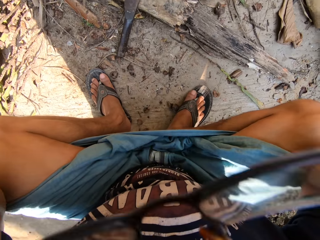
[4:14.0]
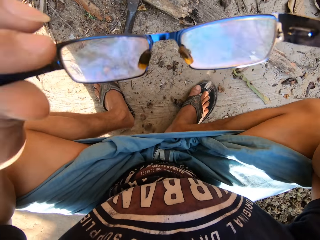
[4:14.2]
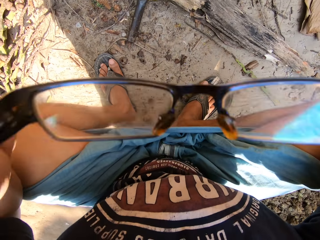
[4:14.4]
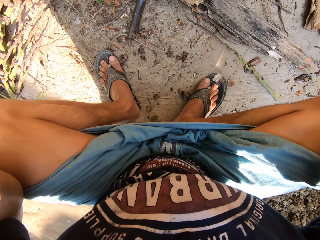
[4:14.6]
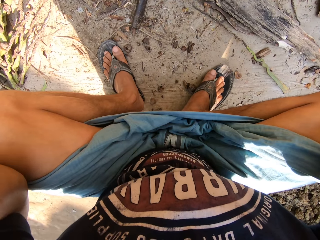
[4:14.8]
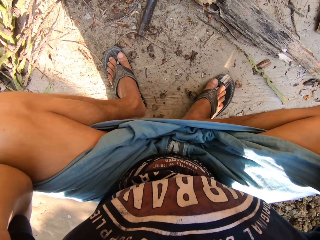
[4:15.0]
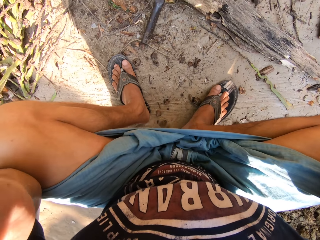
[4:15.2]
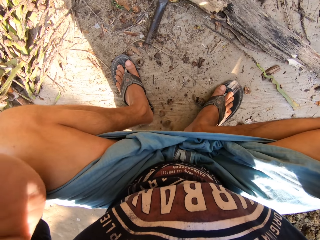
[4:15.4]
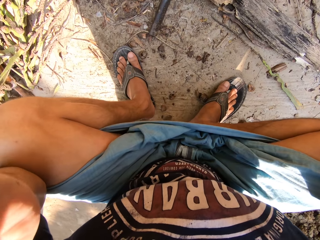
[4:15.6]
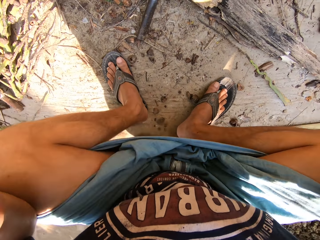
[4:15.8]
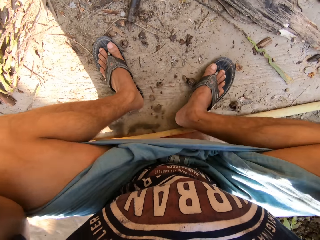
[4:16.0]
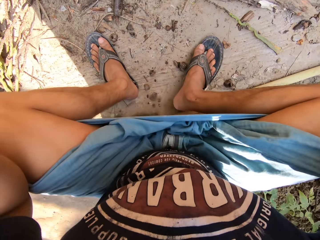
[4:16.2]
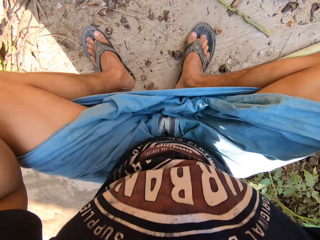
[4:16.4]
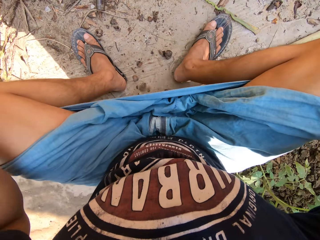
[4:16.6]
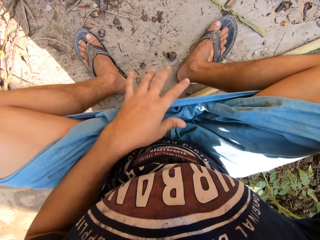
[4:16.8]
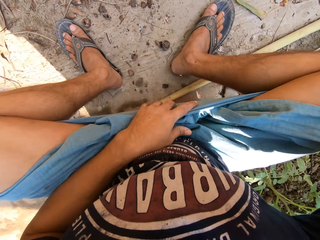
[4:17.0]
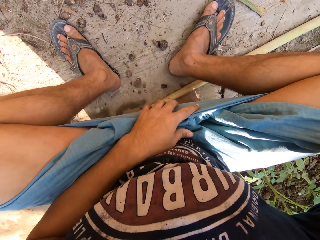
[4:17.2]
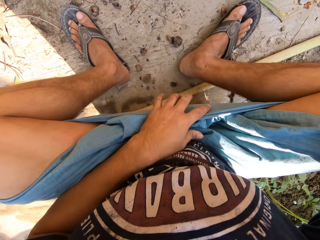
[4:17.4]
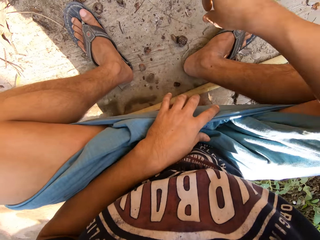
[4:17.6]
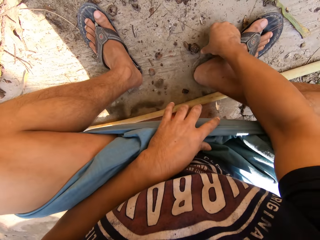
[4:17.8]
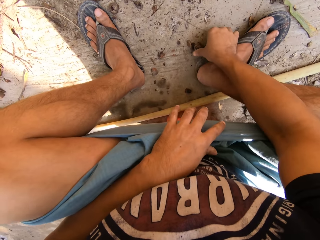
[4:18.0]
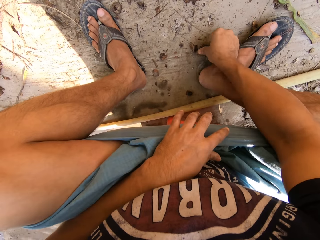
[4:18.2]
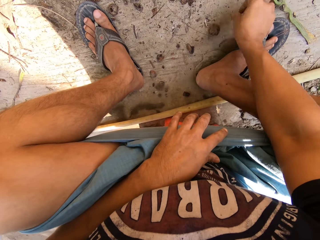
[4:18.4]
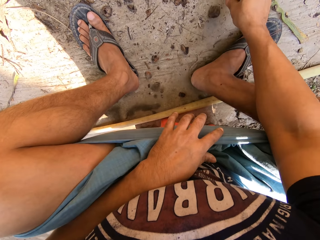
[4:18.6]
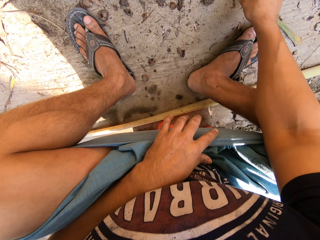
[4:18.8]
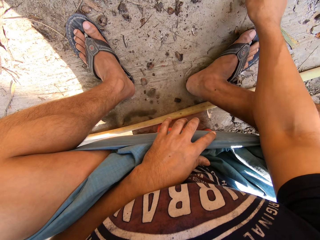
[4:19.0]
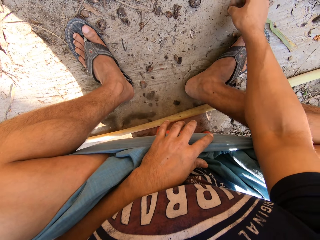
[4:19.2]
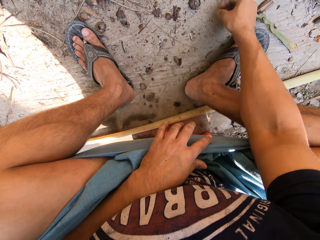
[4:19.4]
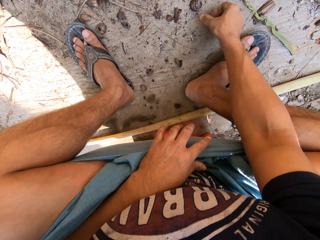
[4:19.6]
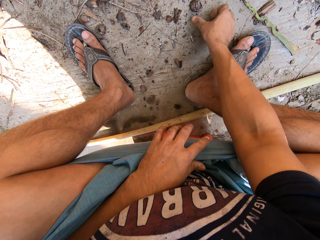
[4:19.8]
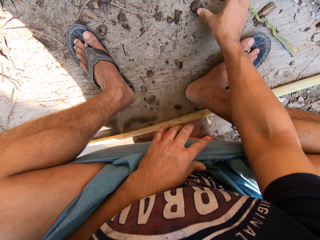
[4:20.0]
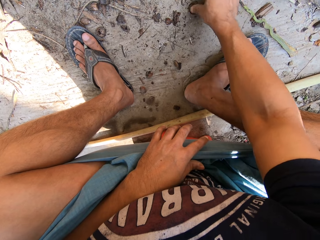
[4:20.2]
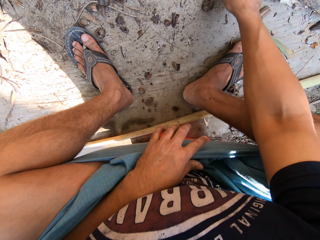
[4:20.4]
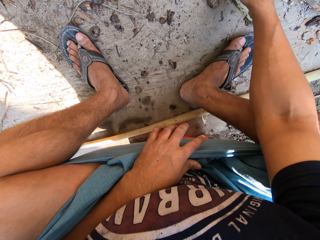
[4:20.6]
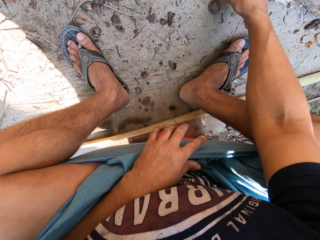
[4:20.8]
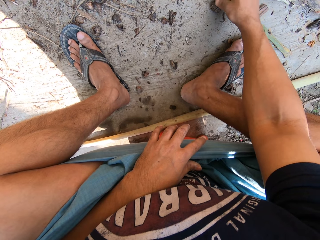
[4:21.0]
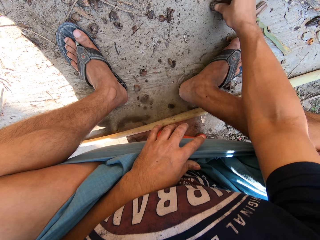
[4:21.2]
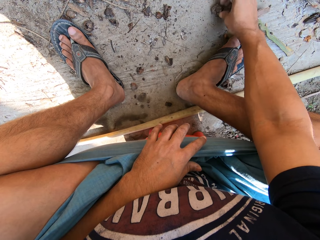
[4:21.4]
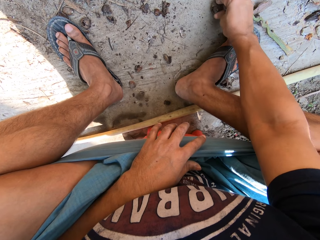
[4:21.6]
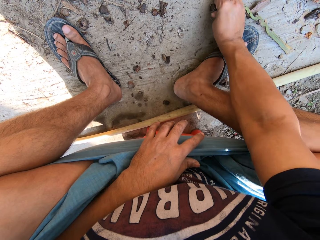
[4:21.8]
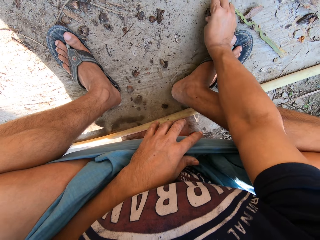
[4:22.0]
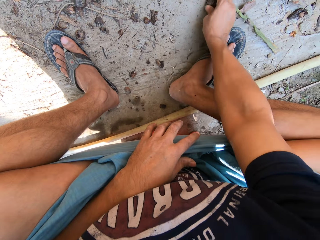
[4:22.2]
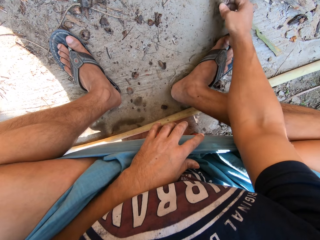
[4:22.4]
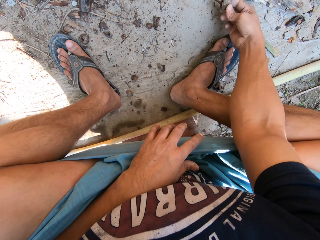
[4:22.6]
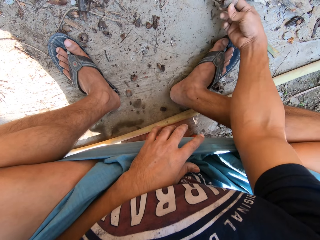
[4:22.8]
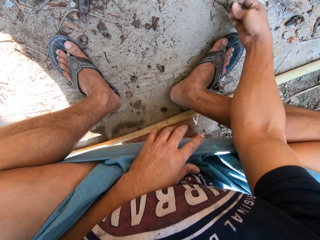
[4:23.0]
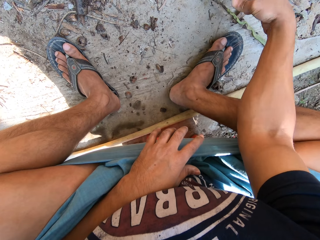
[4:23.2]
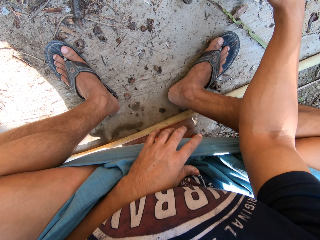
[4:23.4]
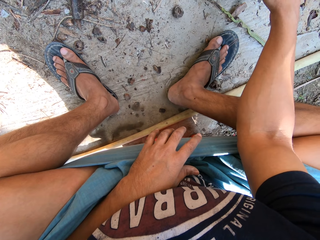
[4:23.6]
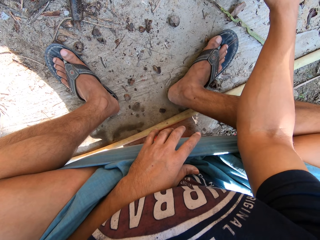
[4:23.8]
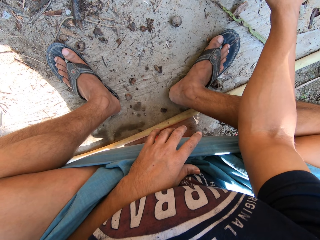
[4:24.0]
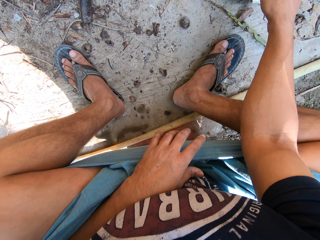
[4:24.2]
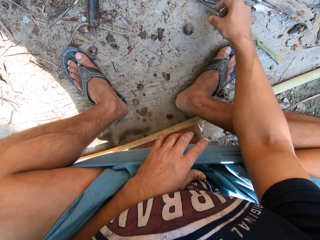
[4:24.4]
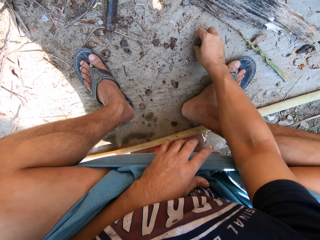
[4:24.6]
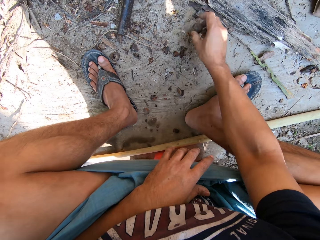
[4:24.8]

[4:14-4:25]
The camera wearer removes the glasses. He adjusts his glasses with both hands. He puts the glasses back. He gathers dirt with his right hand. He plays with the stone.

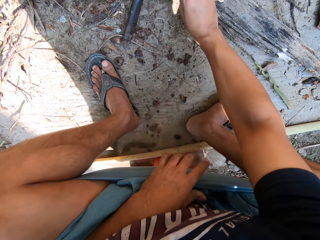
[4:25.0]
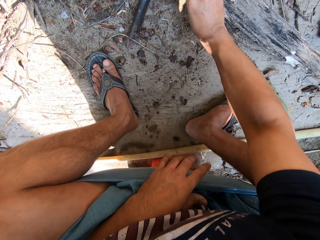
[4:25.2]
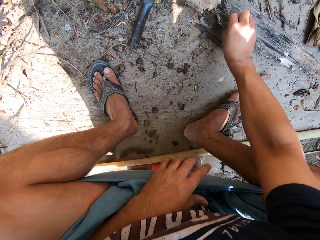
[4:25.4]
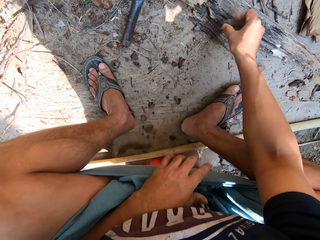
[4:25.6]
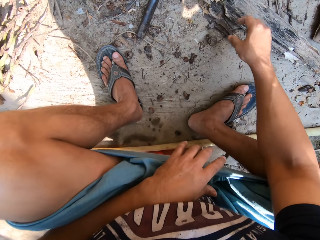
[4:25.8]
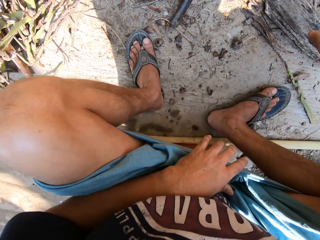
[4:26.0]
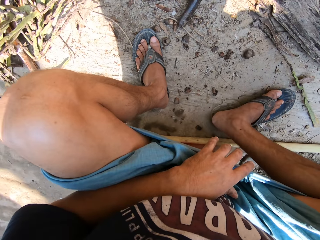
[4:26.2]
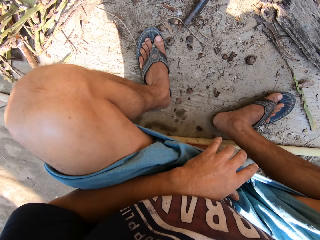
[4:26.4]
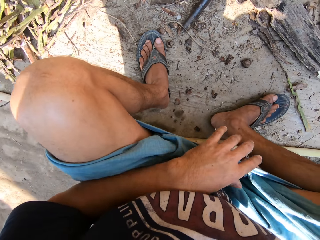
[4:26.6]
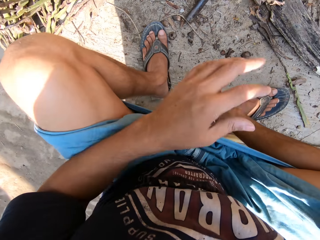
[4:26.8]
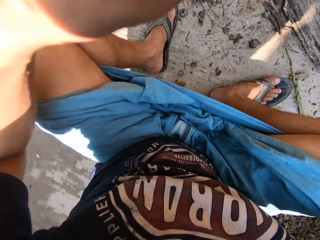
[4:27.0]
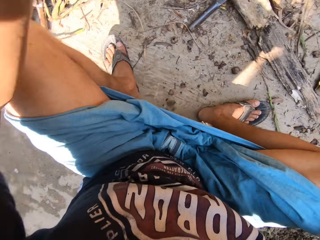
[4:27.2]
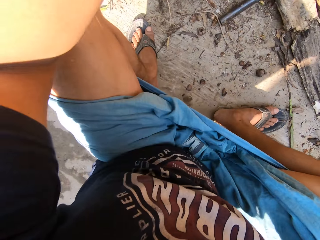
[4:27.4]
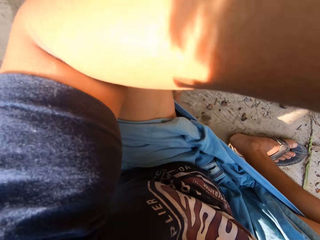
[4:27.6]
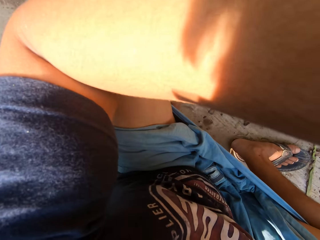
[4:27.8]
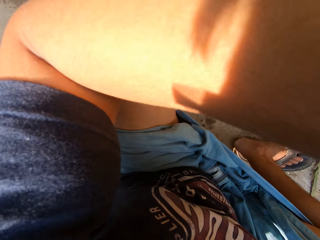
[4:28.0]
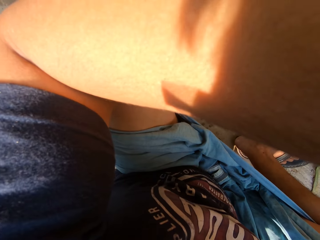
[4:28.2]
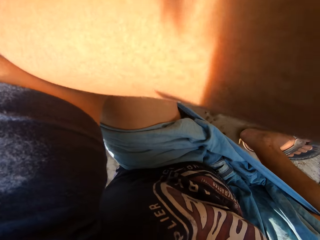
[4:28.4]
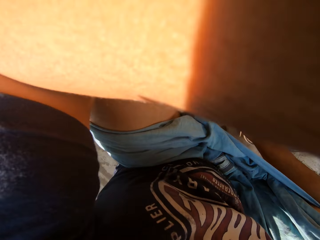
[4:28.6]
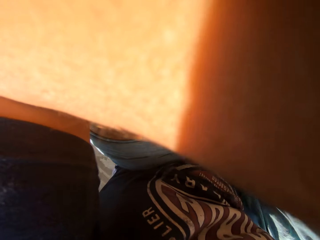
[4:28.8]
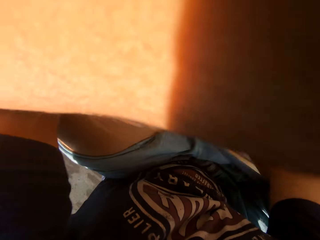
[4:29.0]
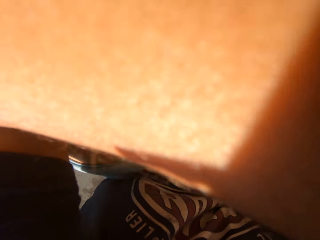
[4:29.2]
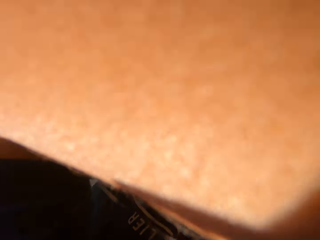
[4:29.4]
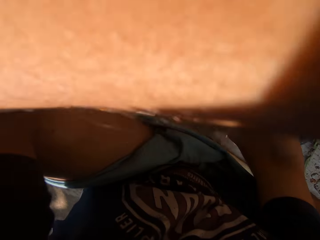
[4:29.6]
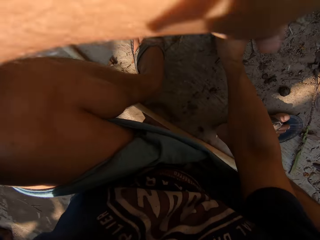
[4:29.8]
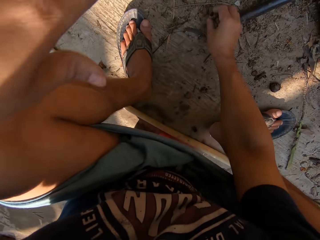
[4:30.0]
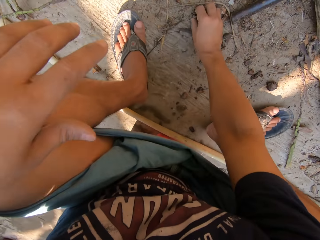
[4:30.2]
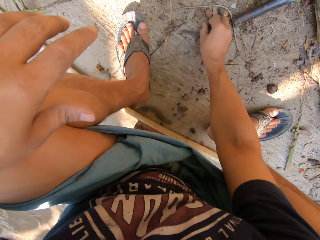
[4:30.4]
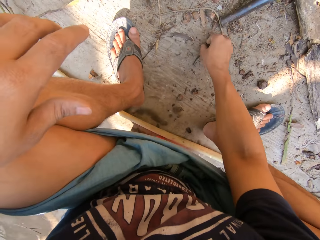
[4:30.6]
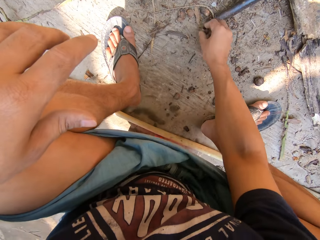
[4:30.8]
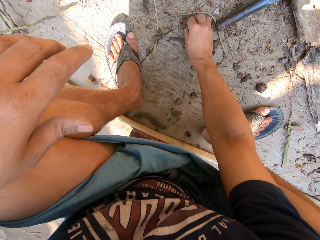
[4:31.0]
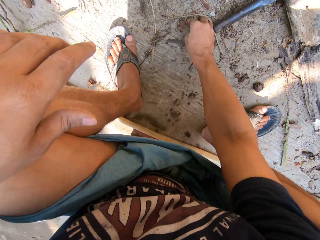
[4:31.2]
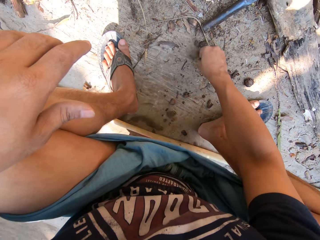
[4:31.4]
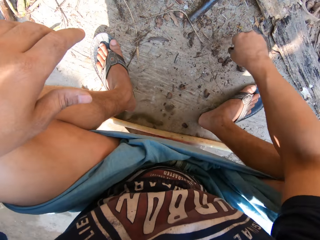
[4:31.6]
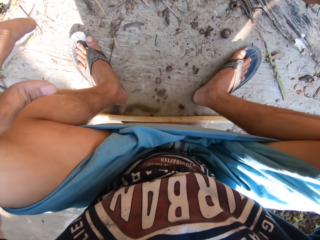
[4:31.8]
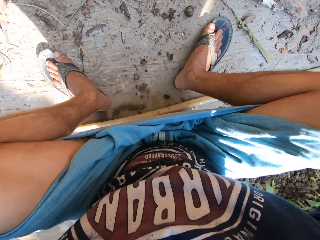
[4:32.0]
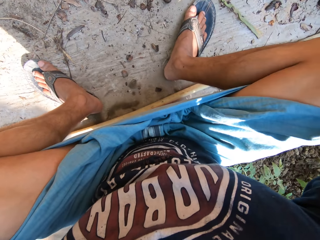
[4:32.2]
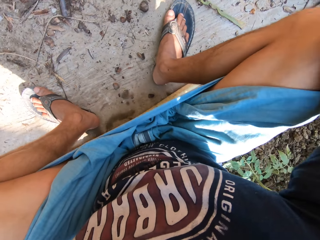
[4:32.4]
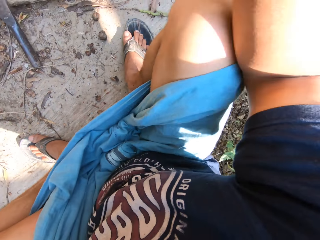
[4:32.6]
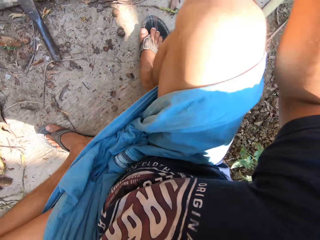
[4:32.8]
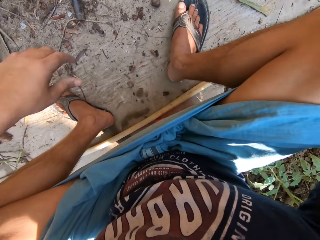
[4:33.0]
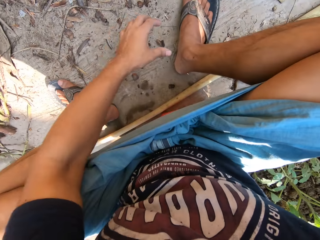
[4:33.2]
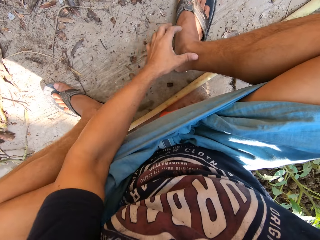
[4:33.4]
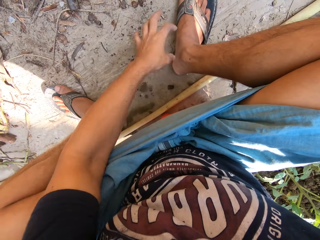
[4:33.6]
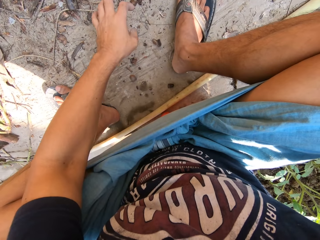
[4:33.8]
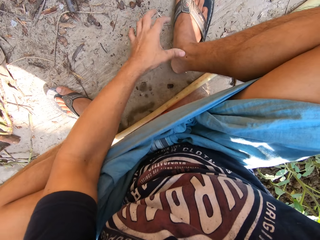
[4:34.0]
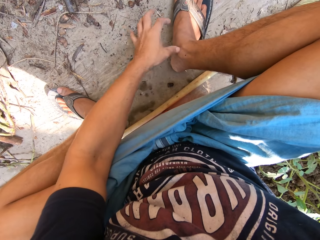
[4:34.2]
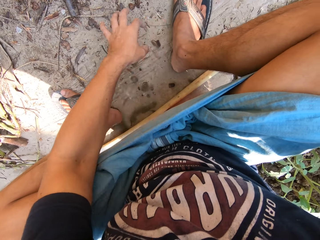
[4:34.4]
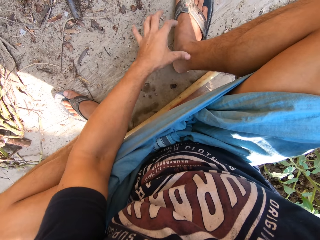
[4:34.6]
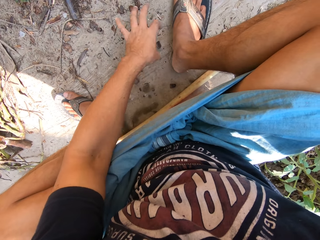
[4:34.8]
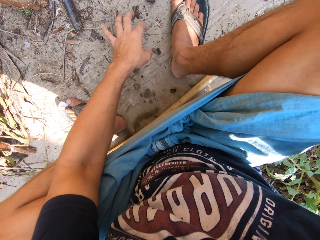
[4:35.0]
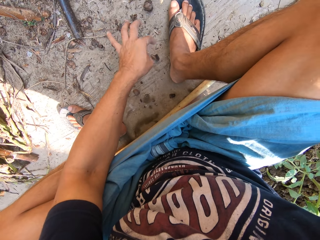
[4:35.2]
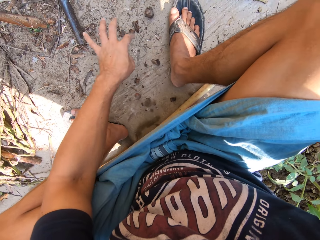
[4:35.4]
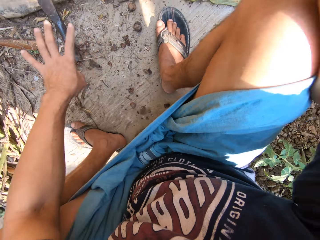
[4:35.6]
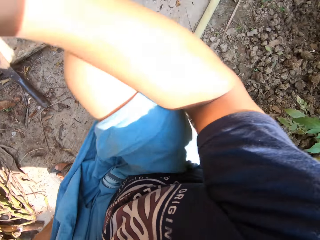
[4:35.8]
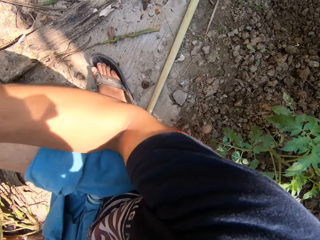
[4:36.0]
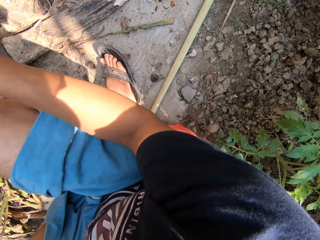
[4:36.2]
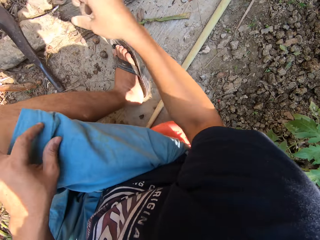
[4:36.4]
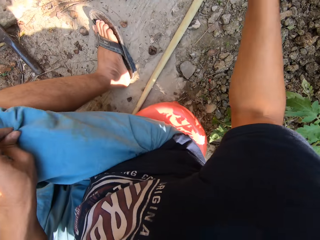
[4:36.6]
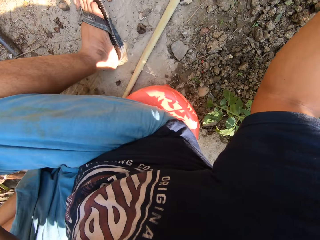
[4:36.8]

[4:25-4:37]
The camera wearer adjusts the camera with both hands. He picks up the stone. He scratches his leg.
